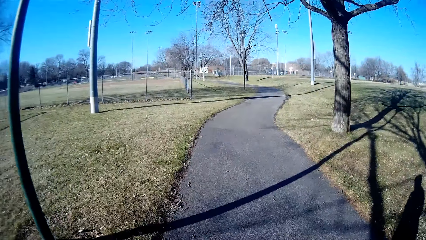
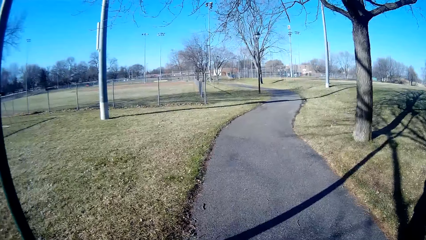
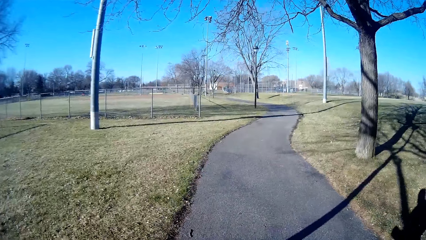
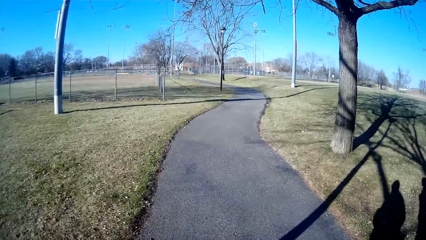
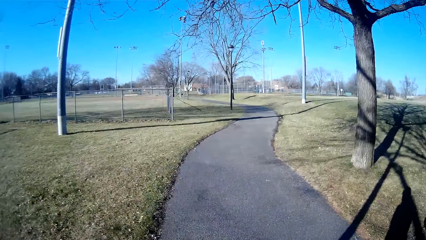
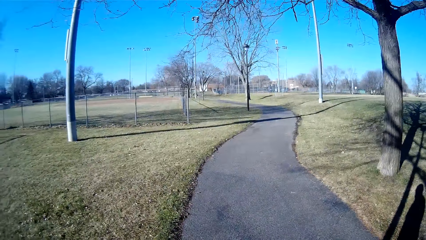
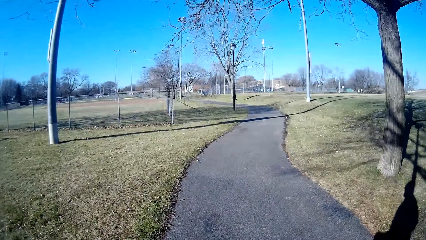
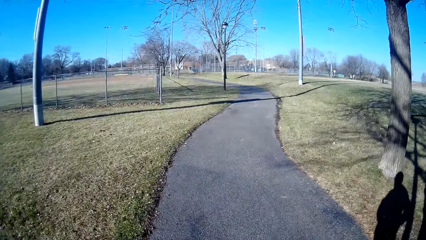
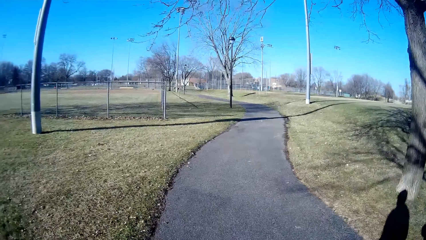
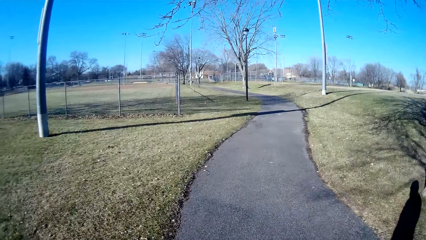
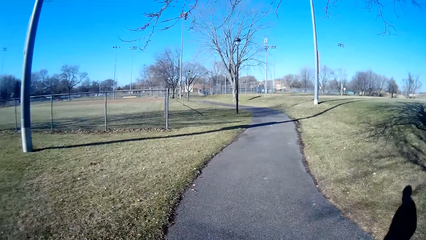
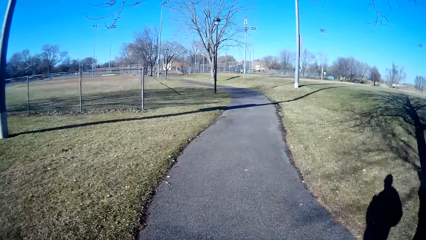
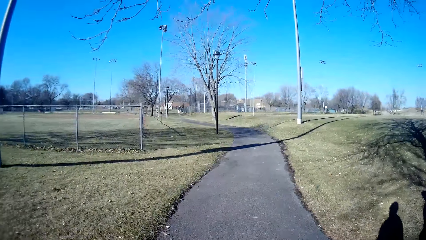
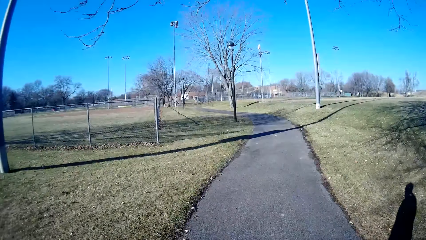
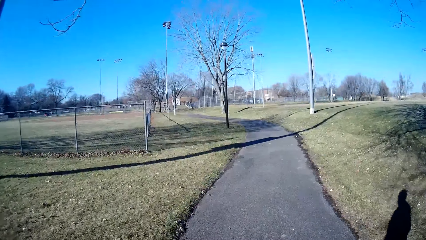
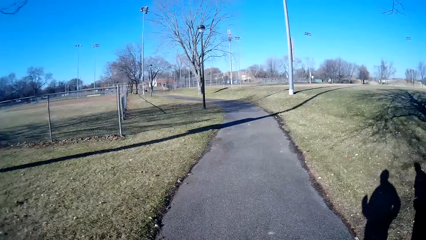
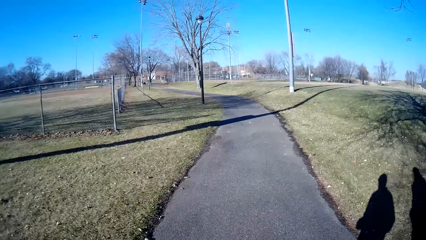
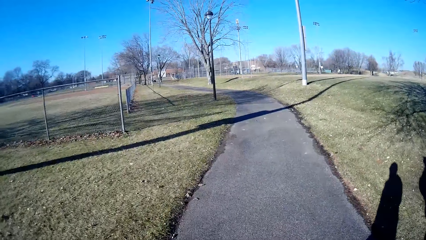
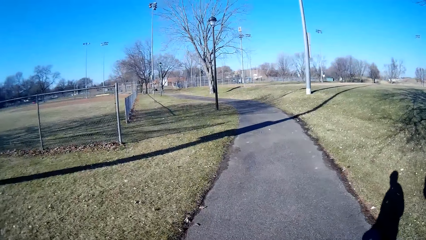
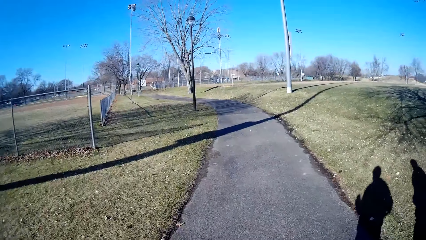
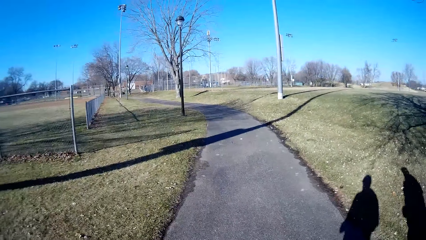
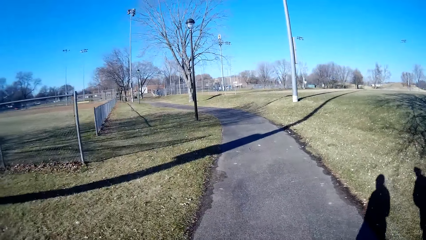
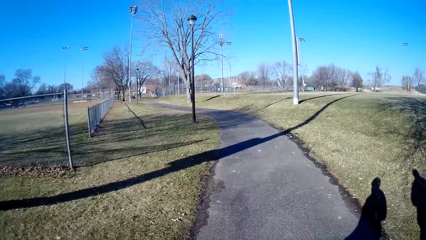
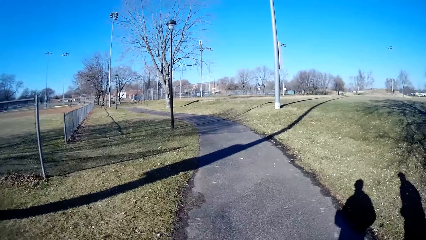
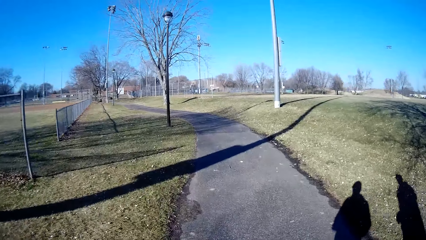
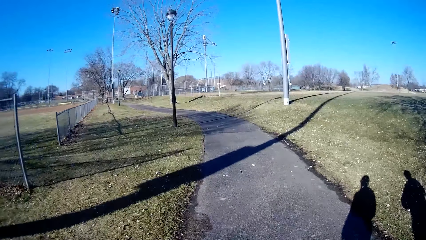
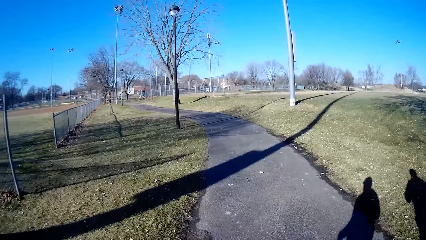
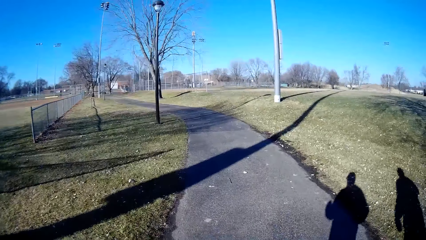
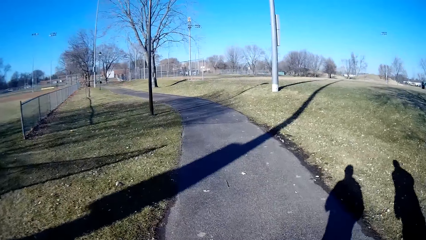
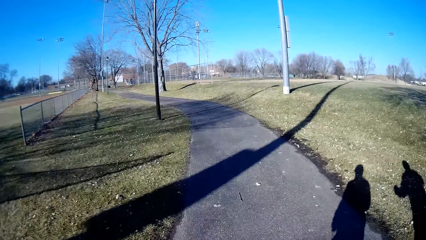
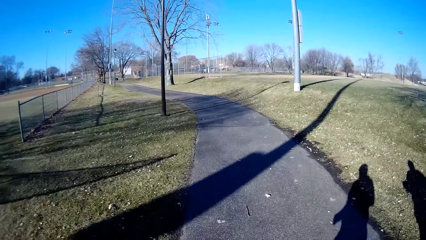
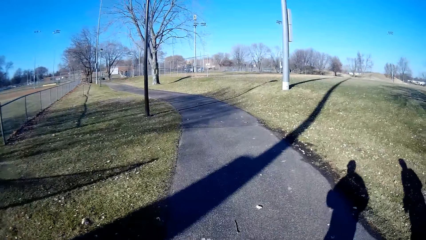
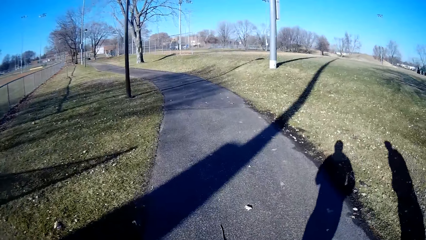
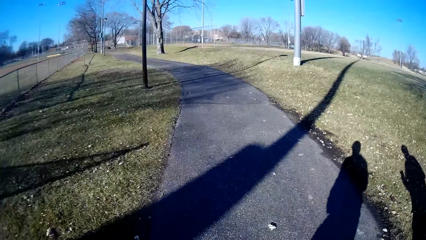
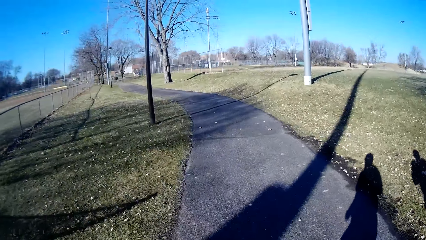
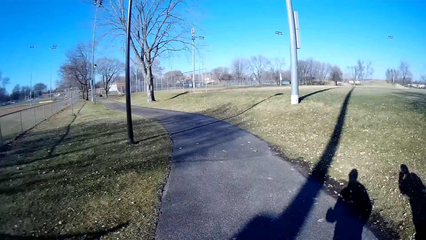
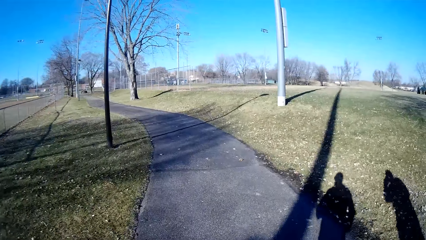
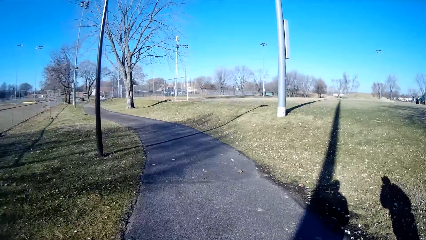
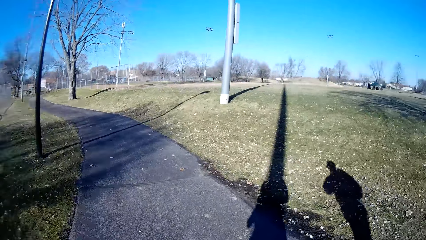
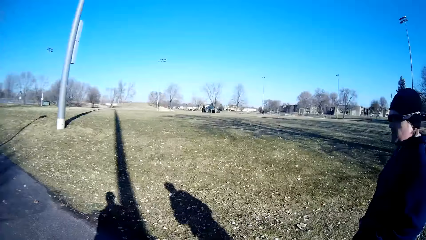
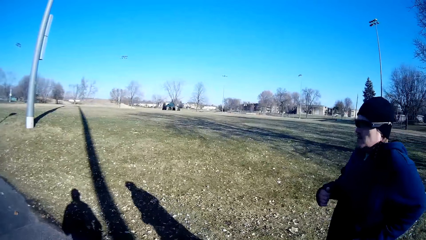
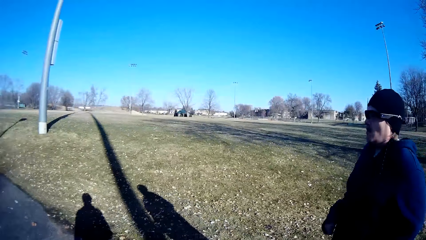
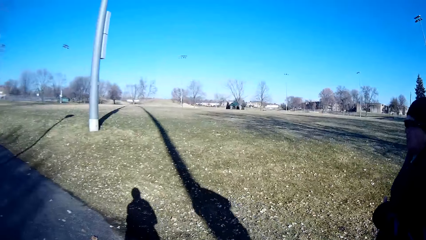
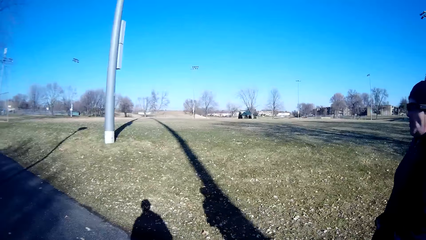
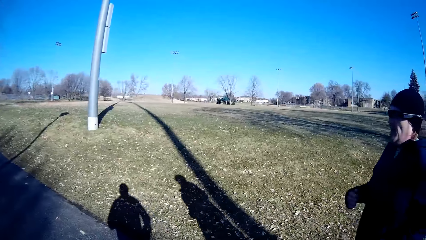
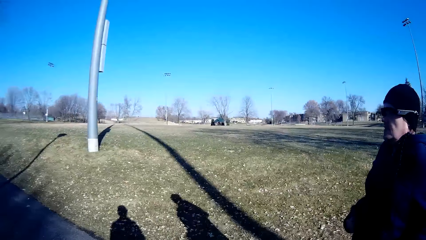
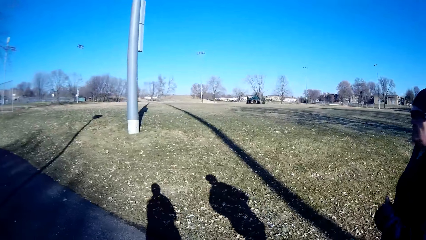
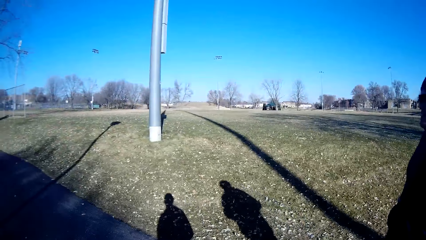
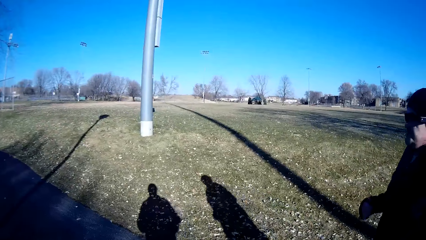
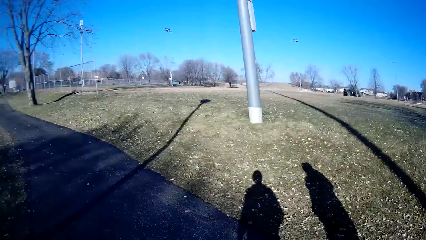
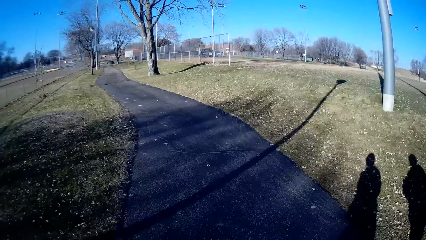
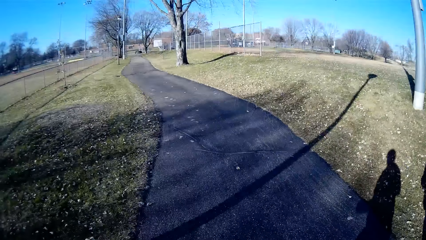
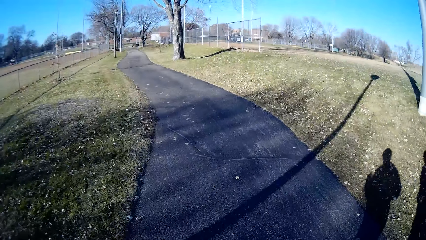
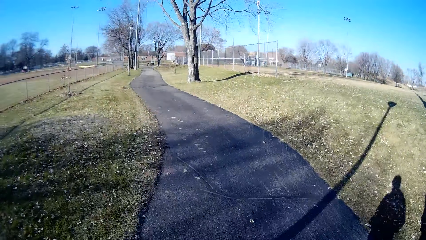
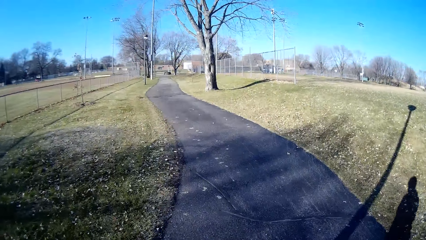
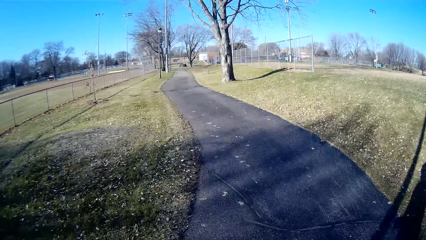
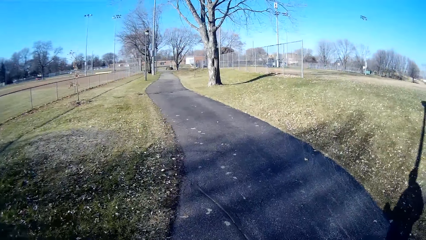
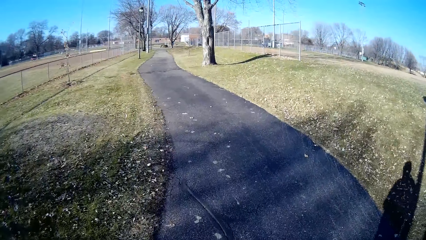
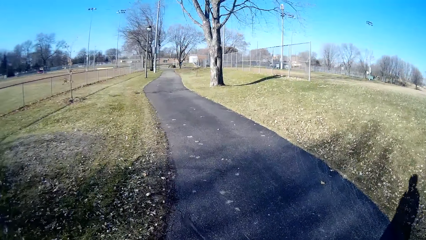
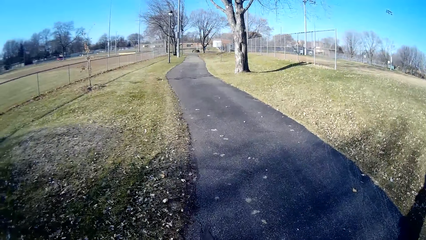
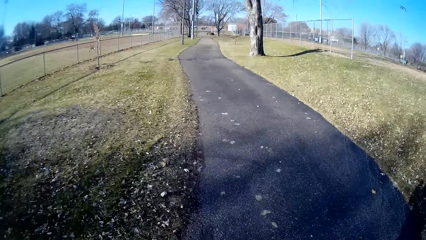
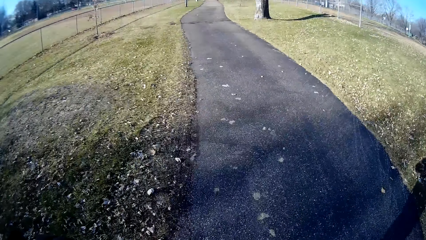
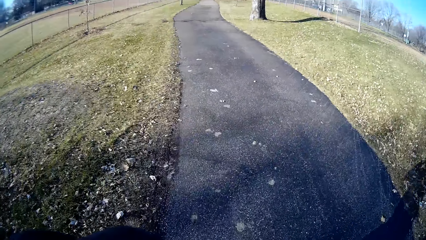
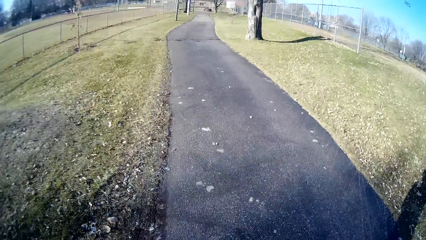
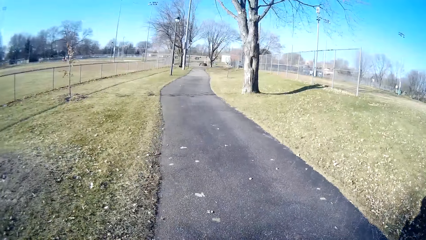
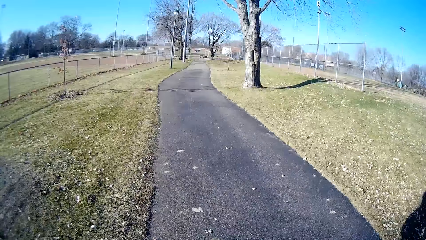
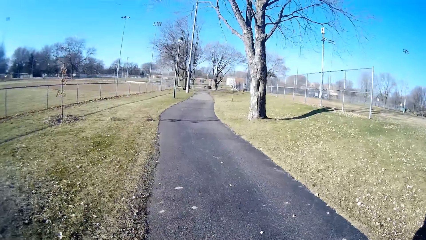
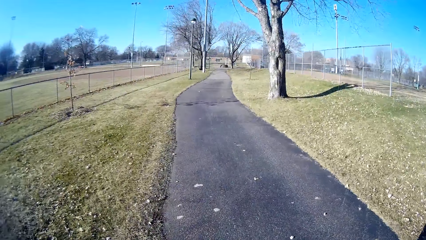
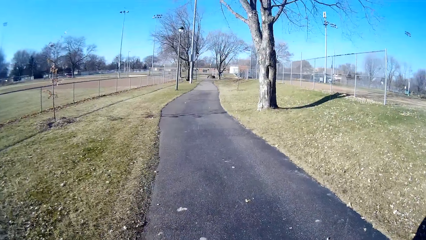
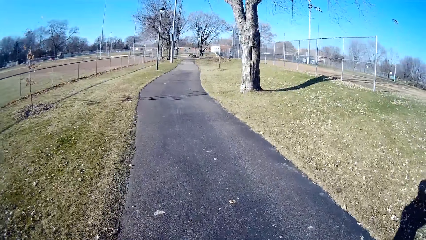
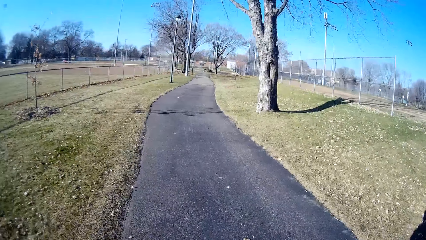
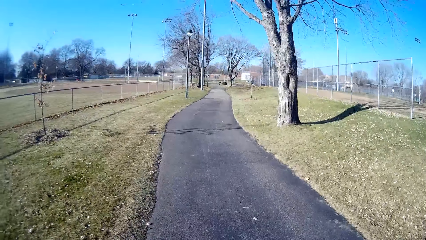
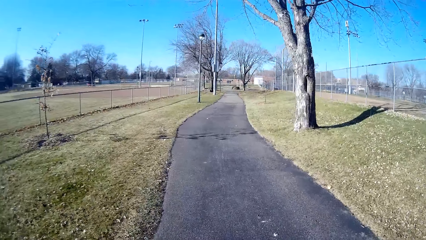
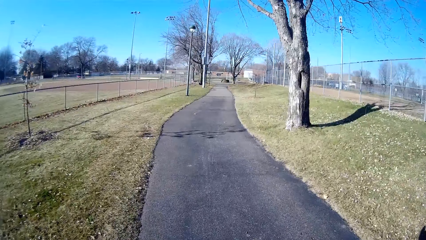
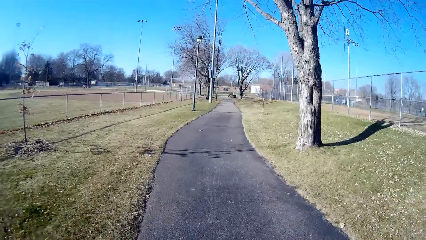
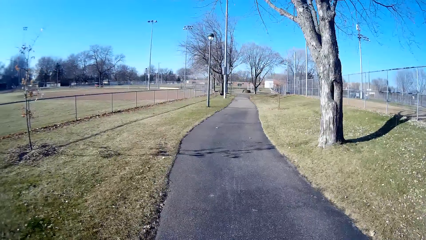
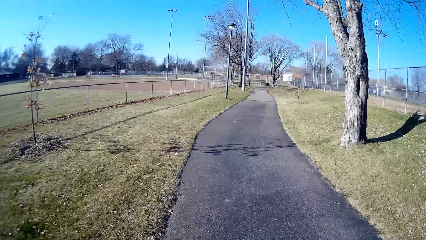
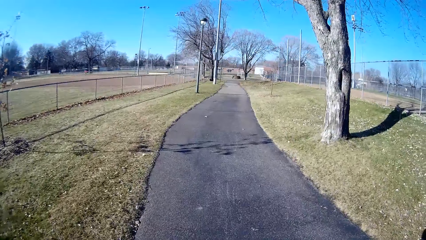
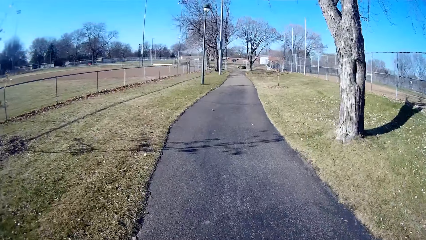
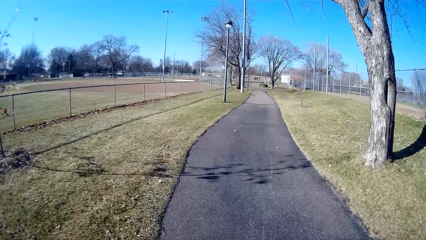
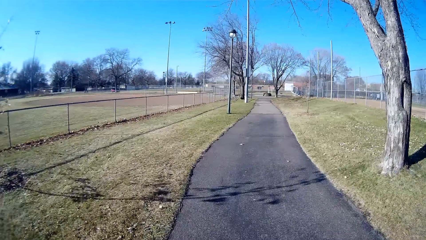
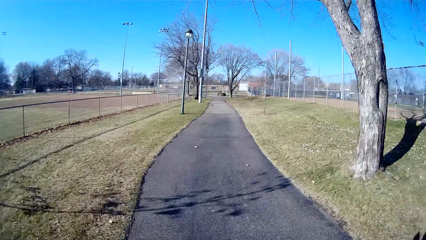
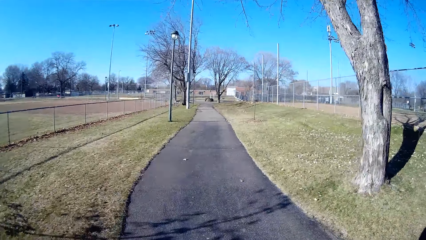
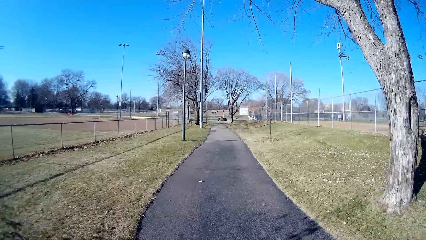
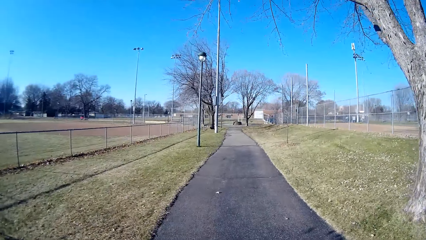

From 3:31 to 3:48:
A person jogs on the path. The camera wearer jogs right. They look at the person. They jog beside the person. They jog left. They jog on the path.
